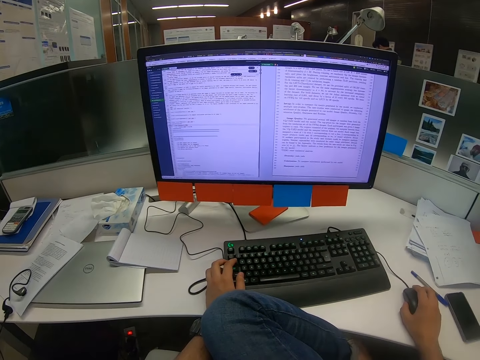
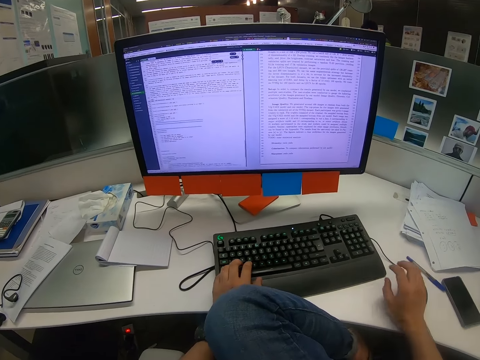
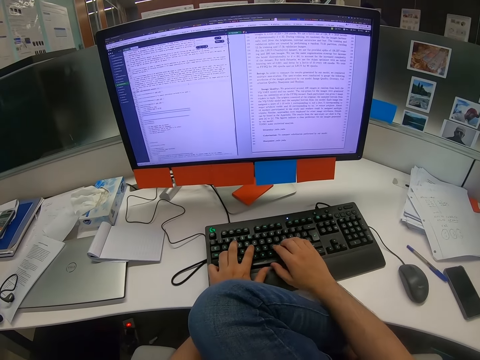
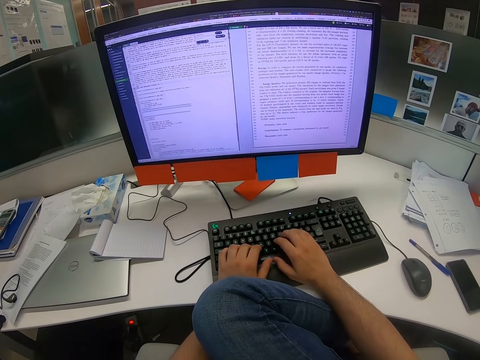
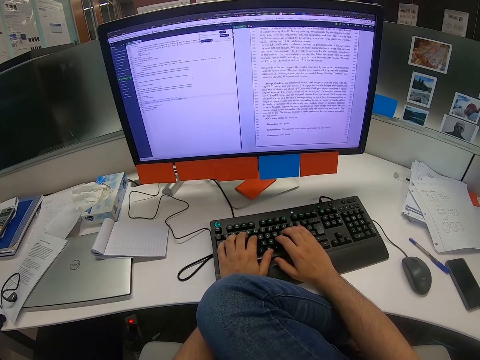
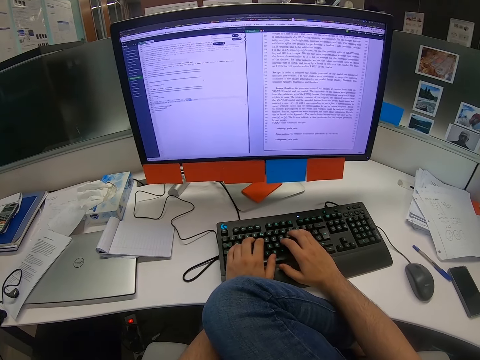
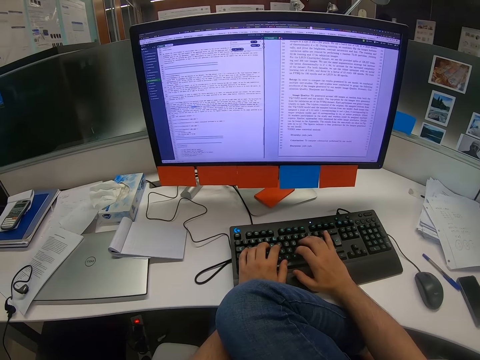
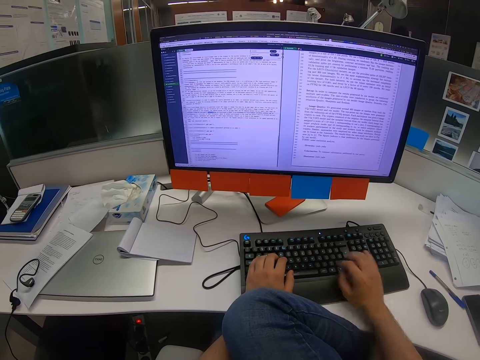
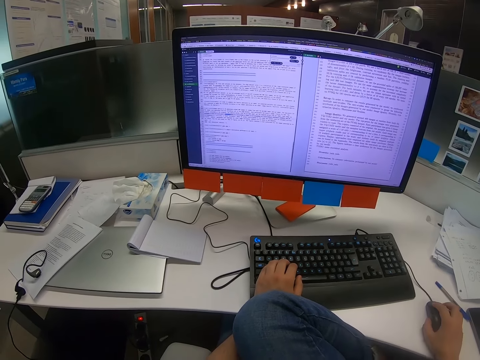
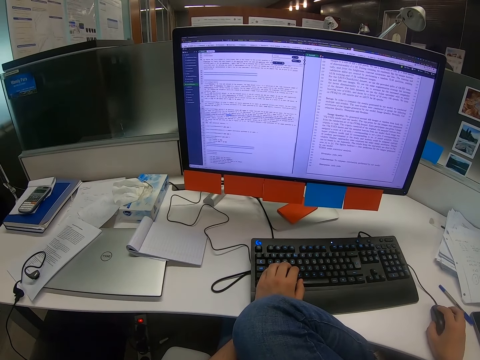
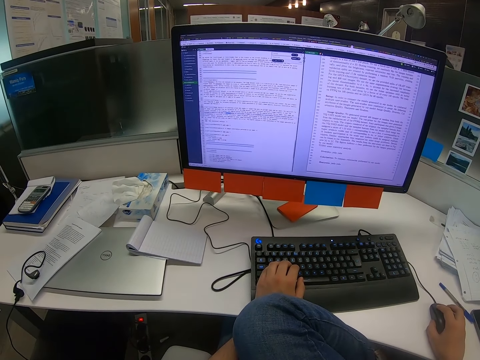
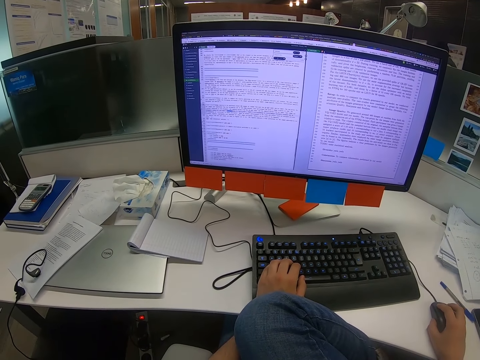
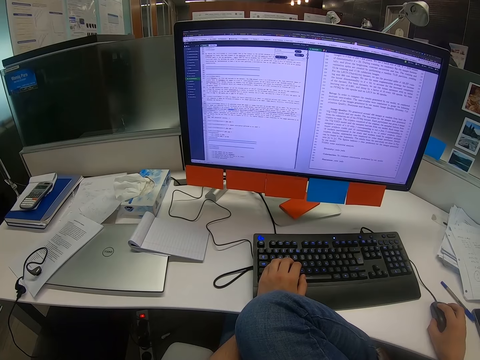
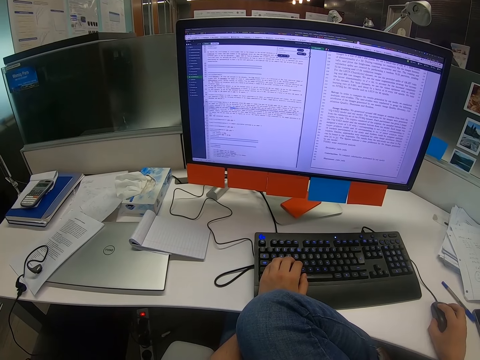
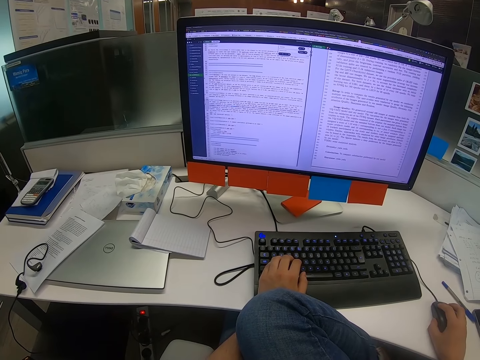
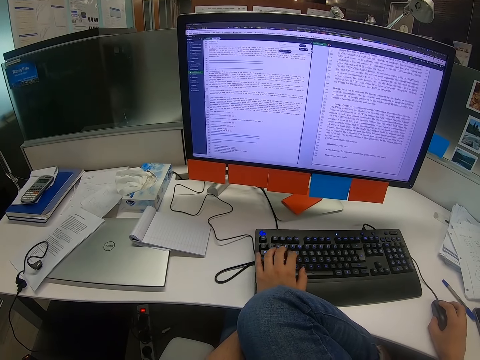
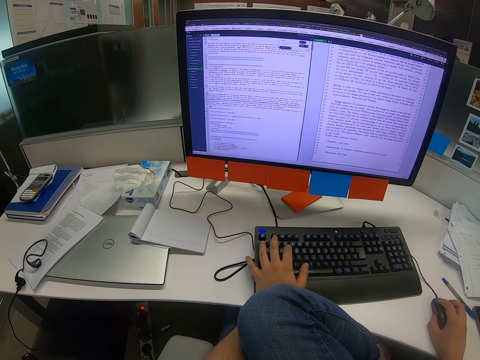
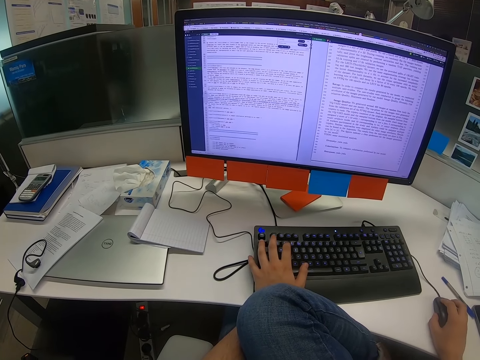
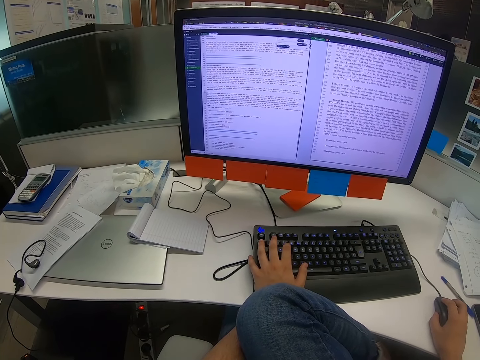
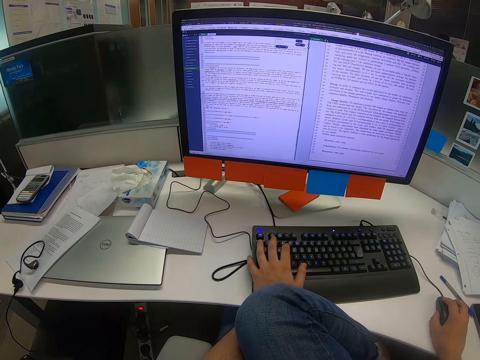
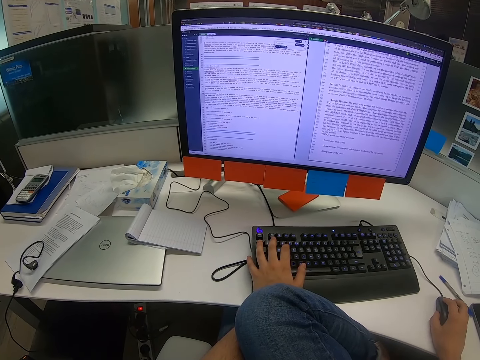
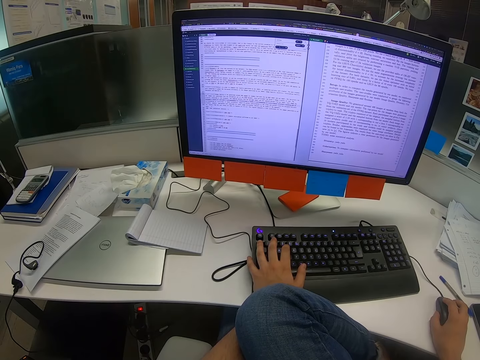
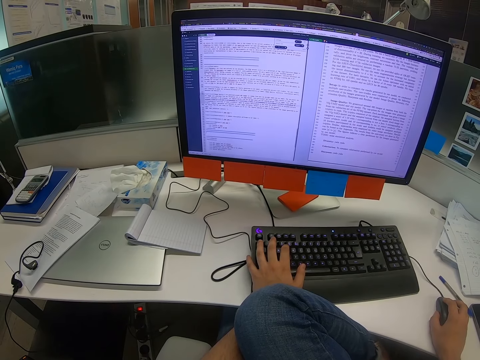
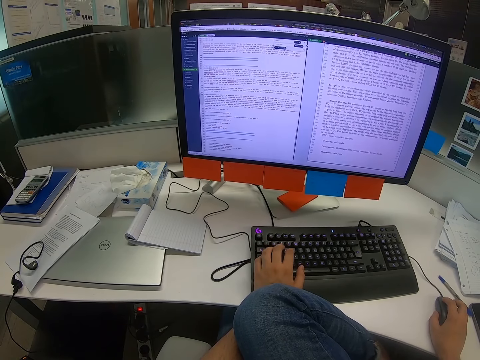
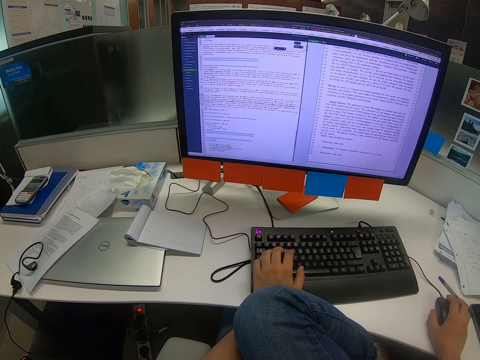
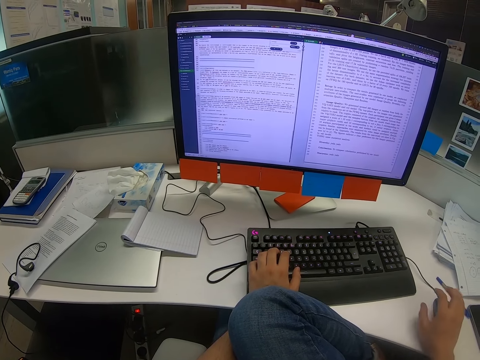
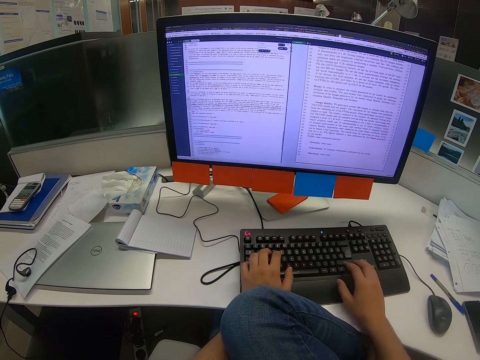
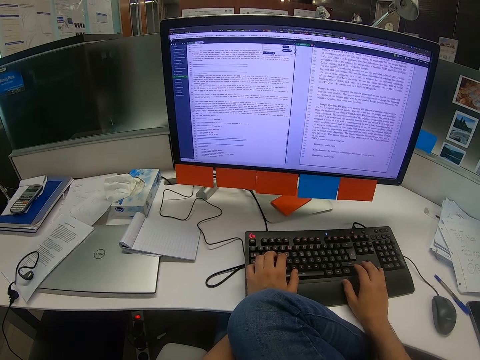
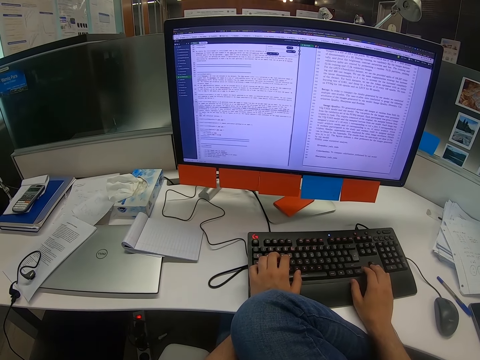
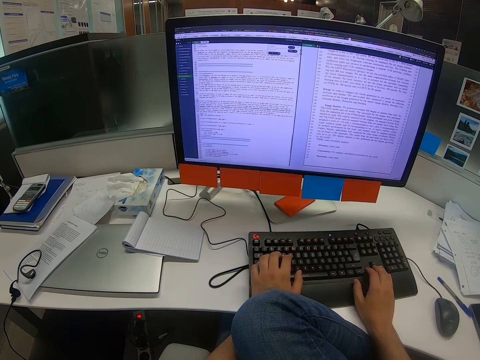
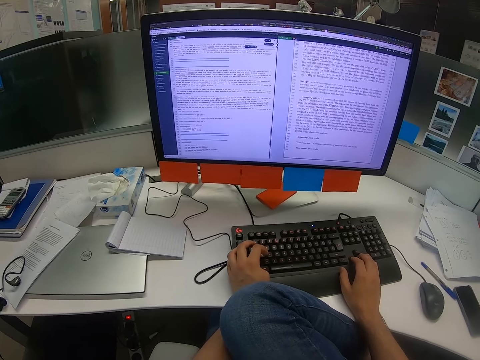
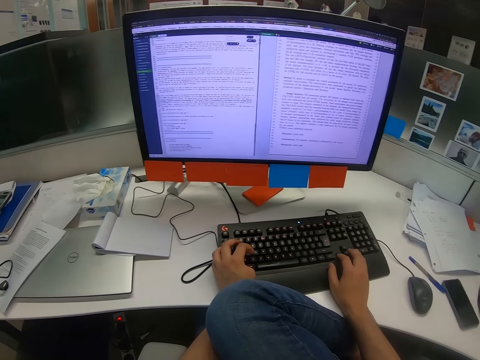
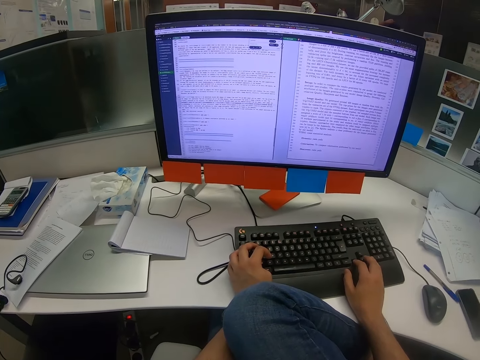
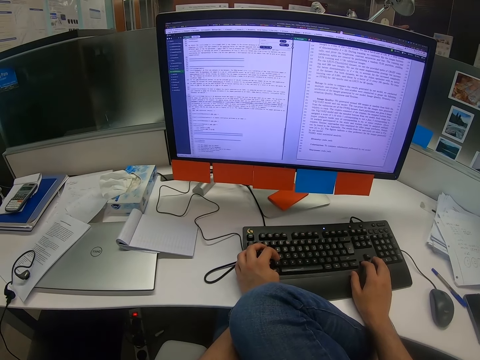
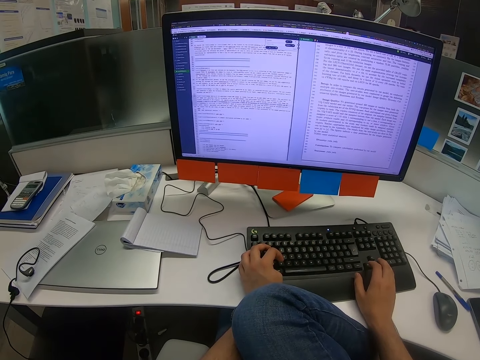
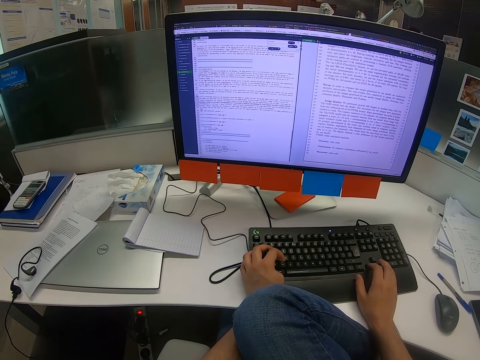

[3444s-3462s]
The camera wearer reads on the computer. They type on the keyboard with both hands. They scroll on the computer and hold on the keyboard. They click on the keyboard. They scroll the computer with the mouse. They click on the keyboard. They read on the computer and type on the keyboard with both hands.

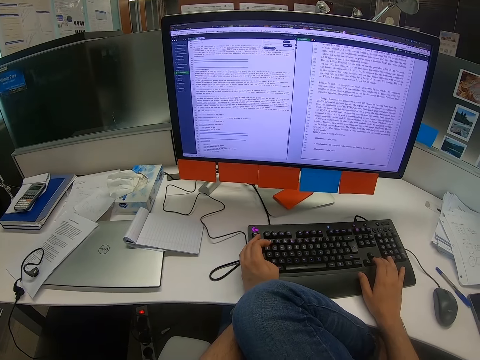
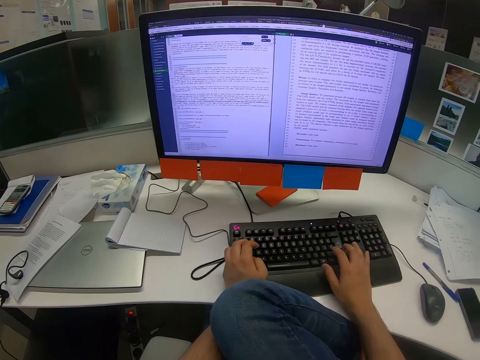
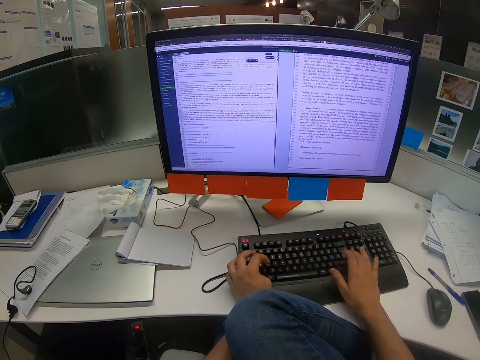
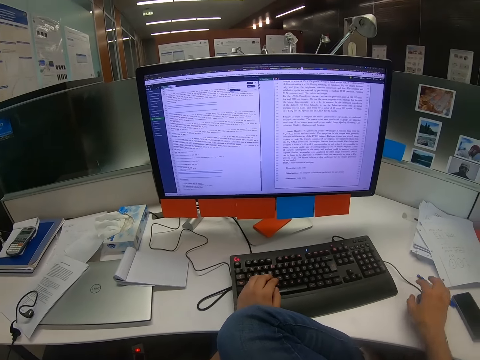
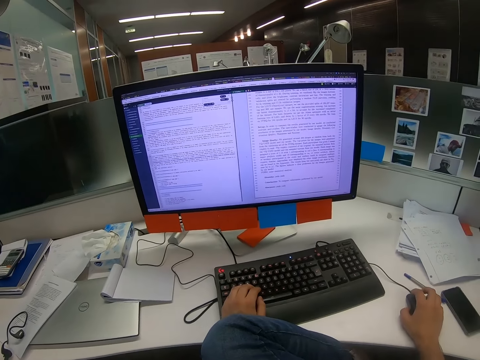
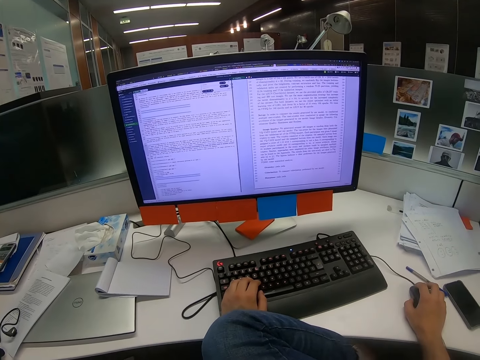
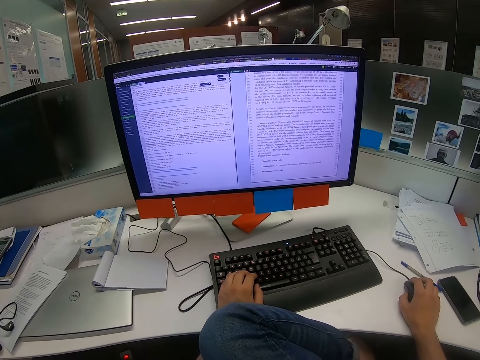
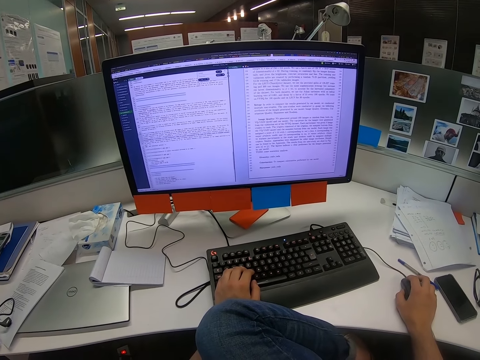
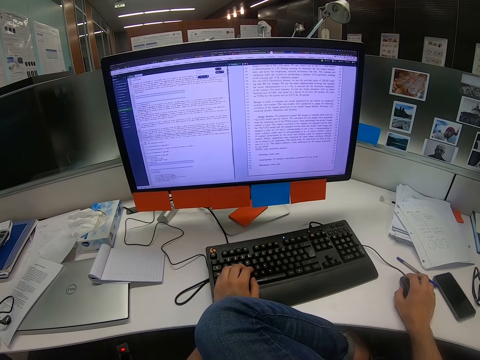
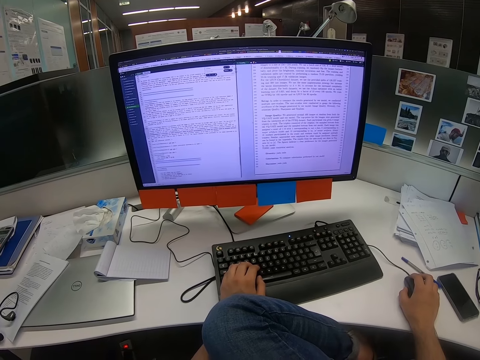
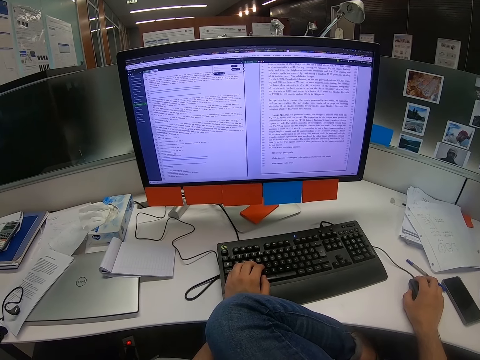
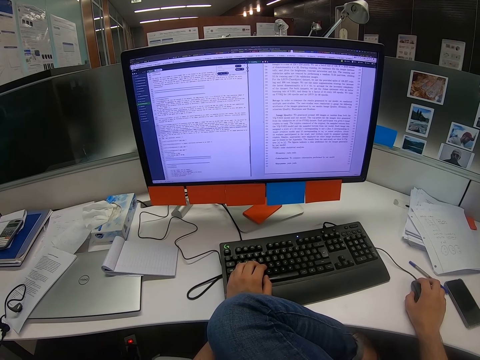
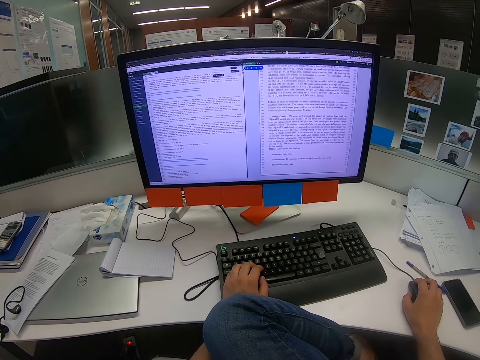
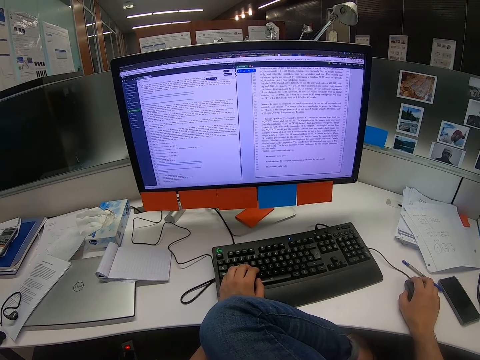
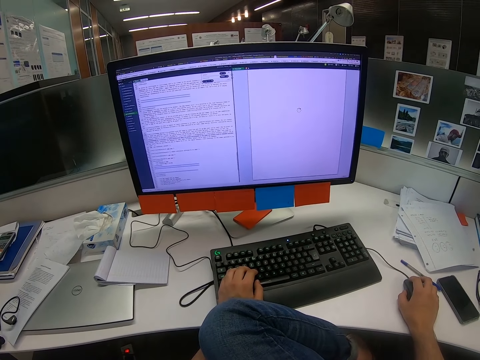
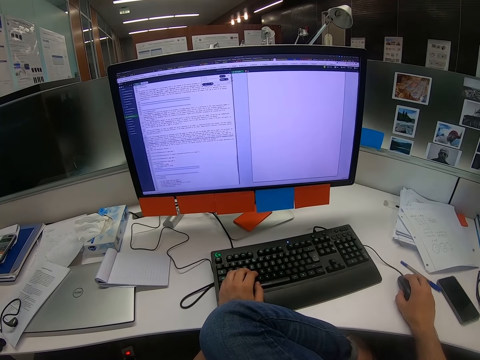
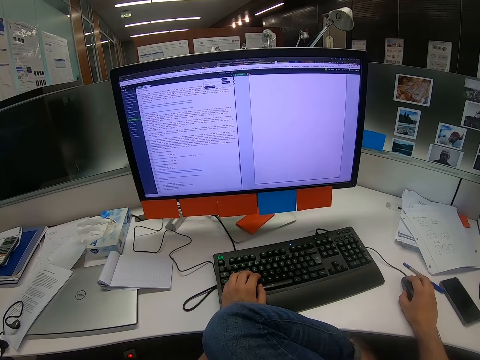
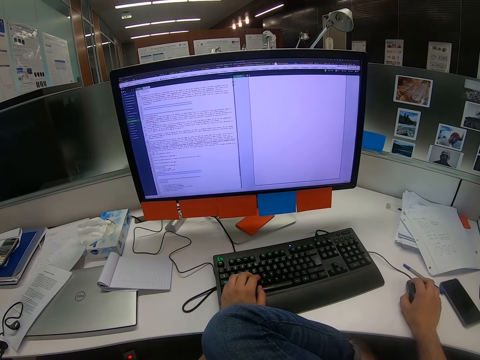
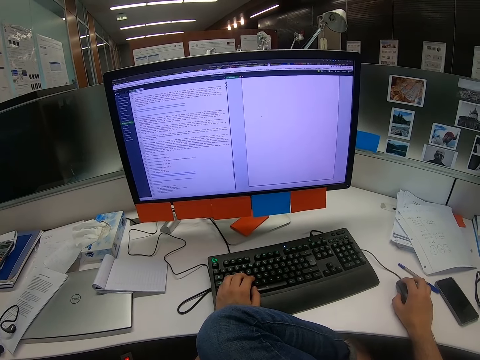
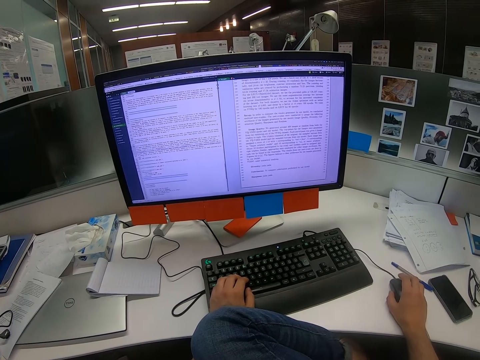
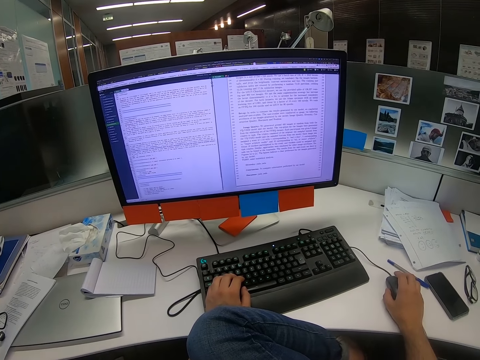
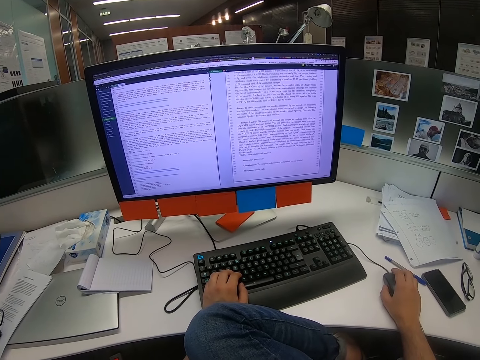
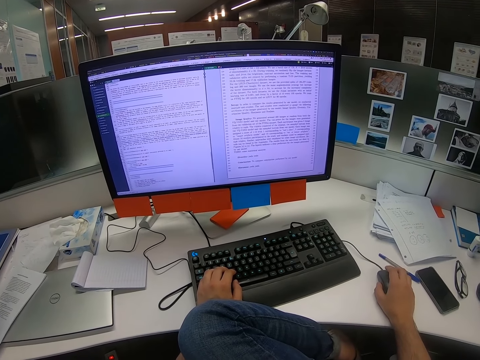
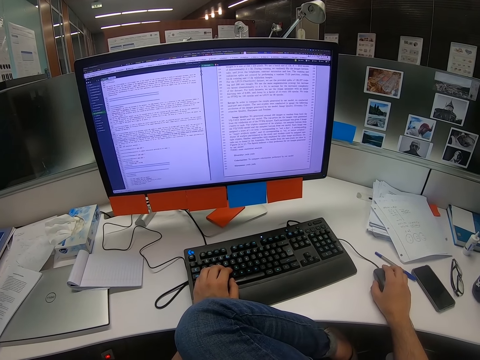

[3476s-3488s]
The camera wearer types on the keyboard. They scroll on the computer. They hold on the mouse. They look on the computer screen. They scroll on the computer.
